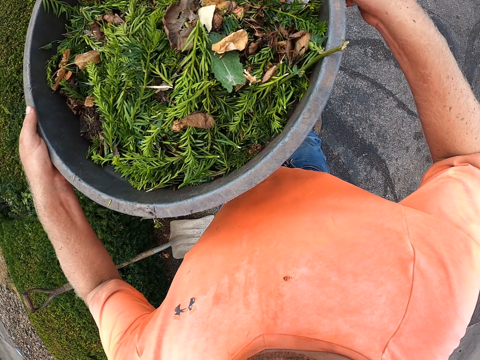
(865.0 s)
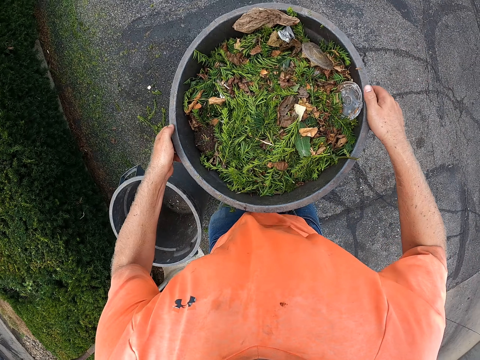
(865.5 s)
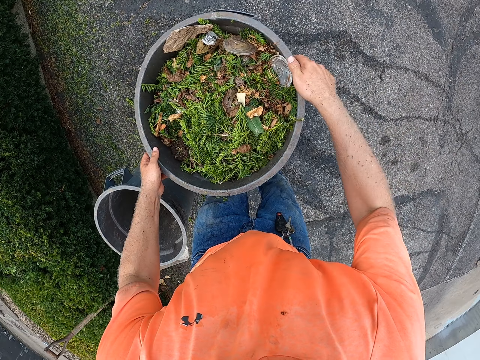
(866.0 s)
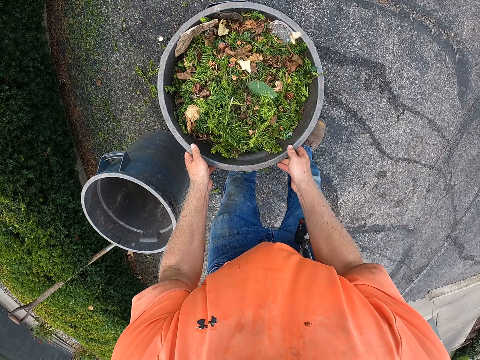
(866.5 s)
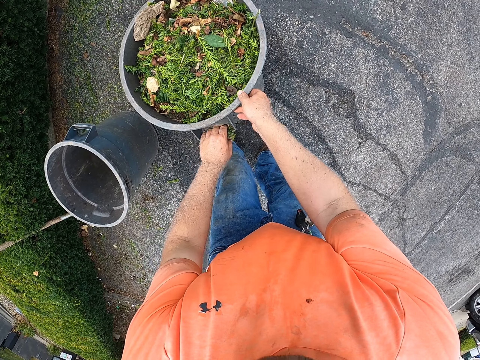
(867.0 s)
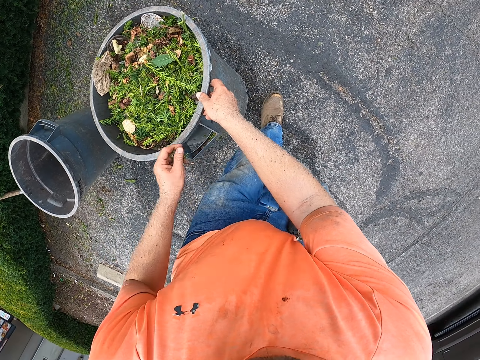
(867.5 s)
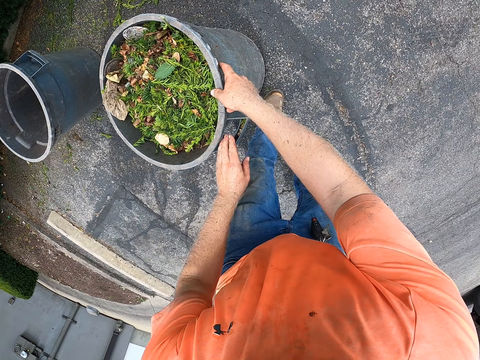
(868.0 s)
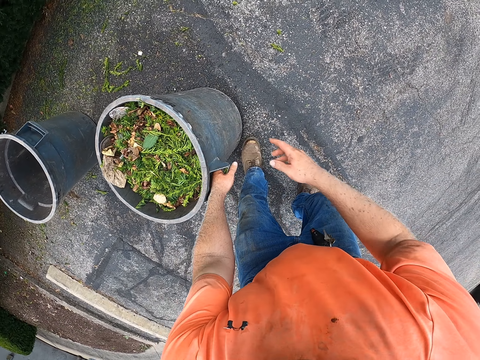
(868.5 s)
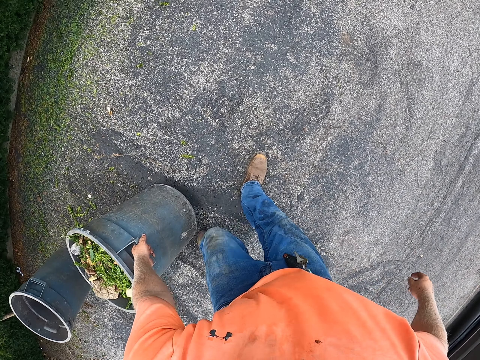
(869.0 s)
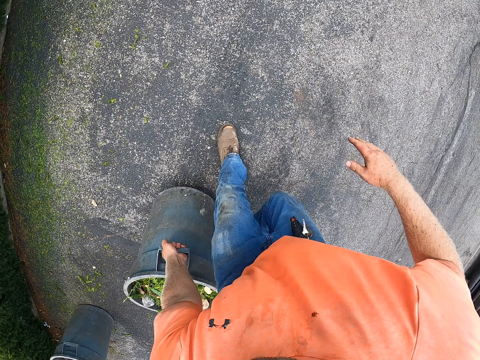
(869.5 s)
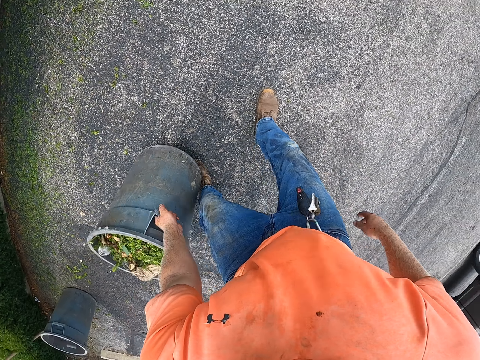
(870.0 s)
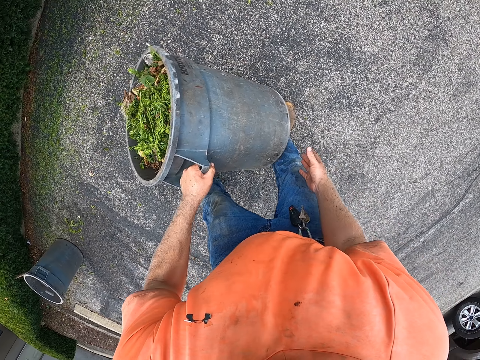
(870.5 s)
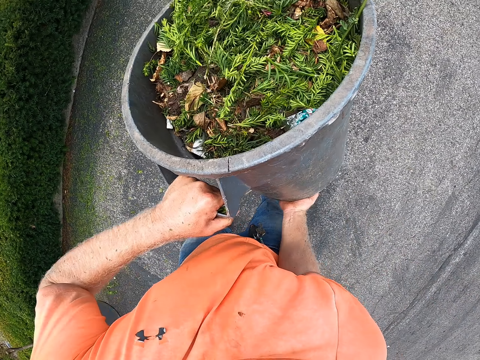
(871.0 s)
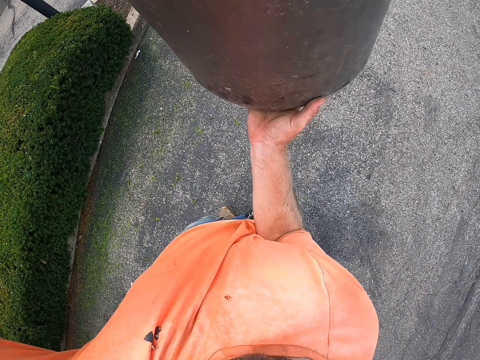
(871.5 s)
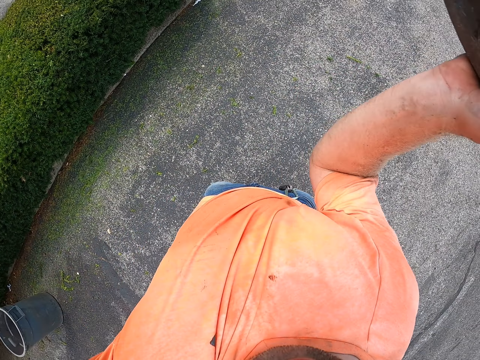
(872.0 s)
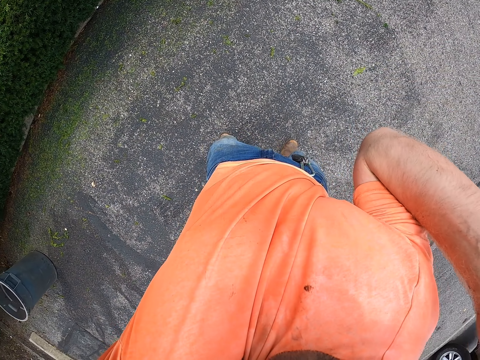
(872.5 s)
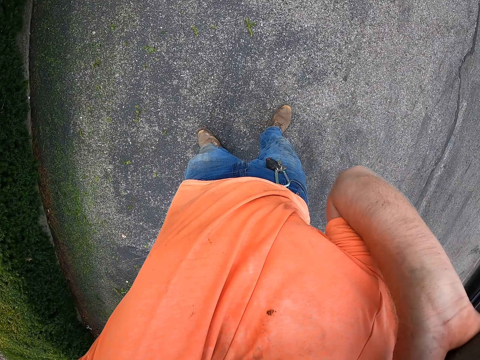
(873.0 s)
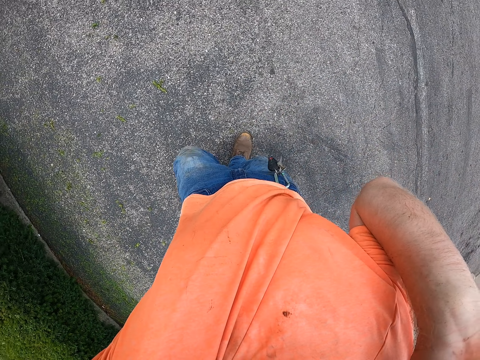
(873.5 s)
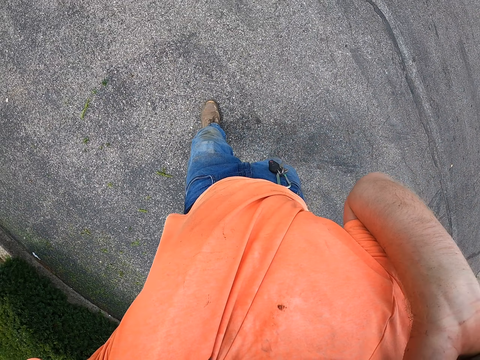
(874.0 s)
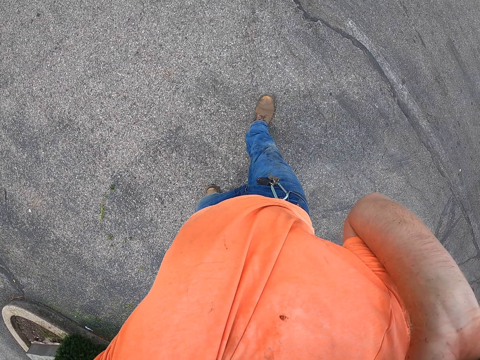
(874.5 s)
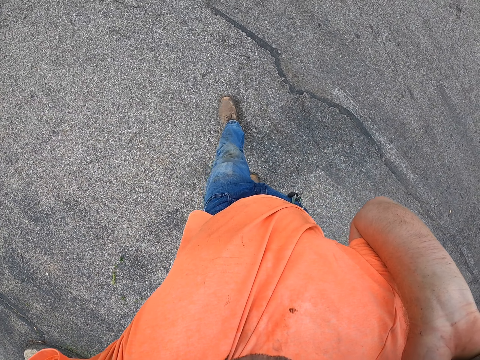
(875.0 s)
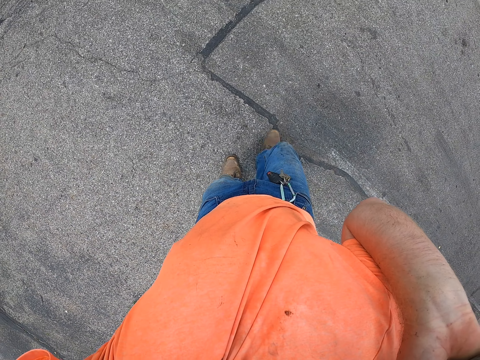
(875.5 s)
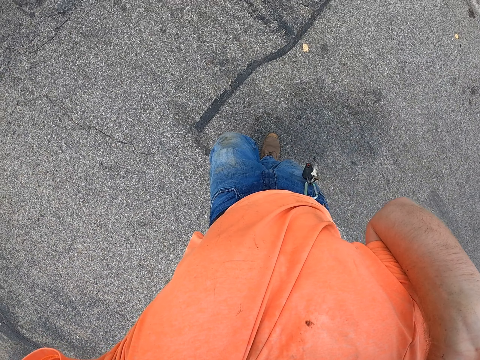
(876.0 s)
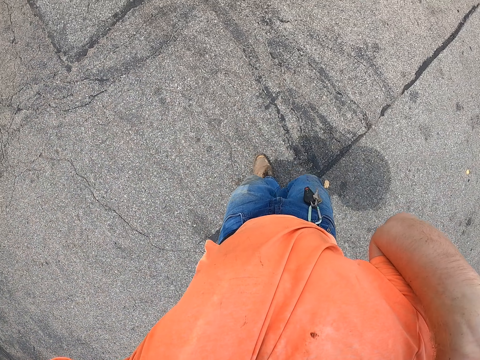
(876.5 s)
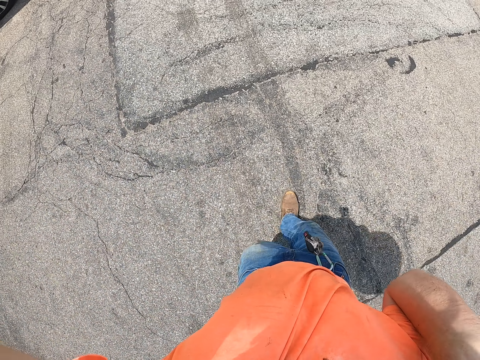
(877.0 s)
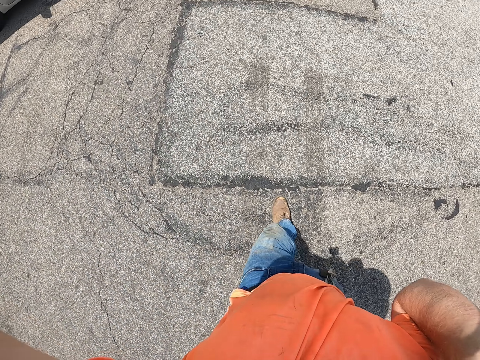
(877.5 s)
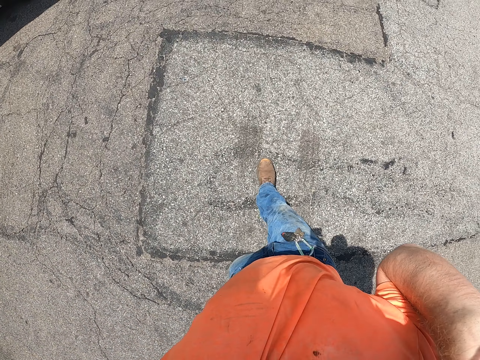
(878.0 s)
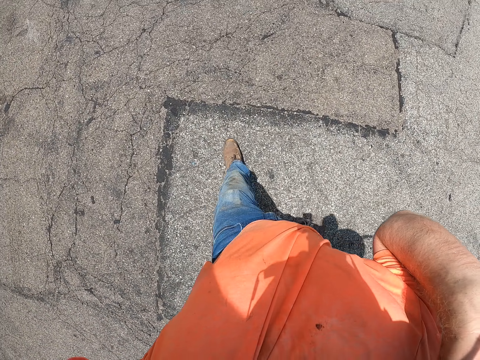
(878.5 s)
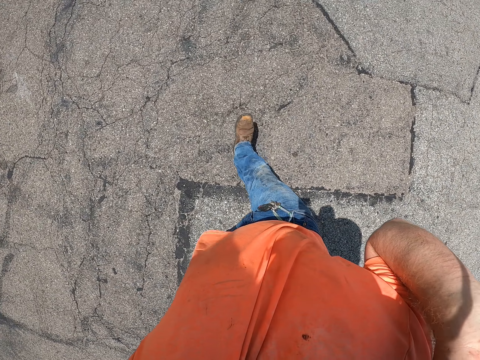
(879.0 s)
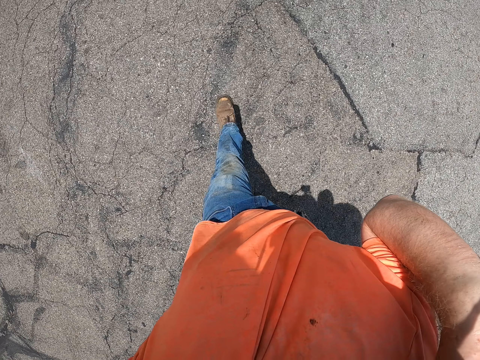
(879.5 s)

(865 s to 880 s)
The camera wearer places the trashcan or dustbin on the ground with both hands. He moves the dustbin with his right hand. He holds the dustbin with his left hand. He drags the trashcan on the ground with his left hand. He lifts the trashcan from the ground with his left hand. He carries the trashcan with both hands. He walks.

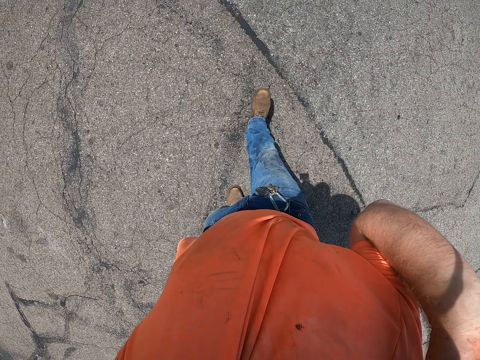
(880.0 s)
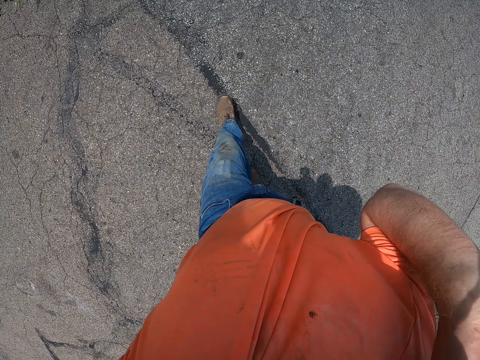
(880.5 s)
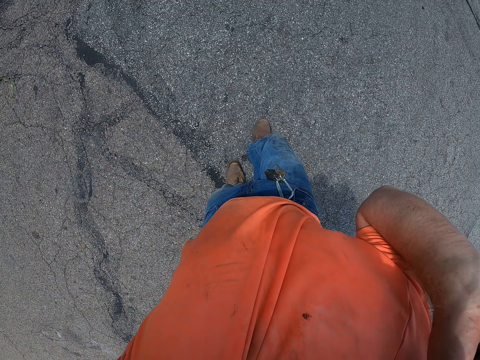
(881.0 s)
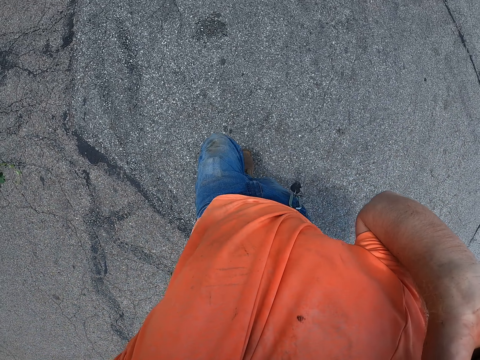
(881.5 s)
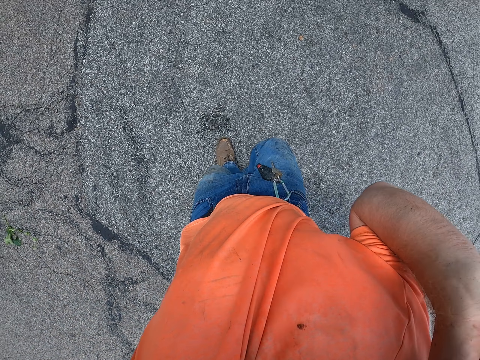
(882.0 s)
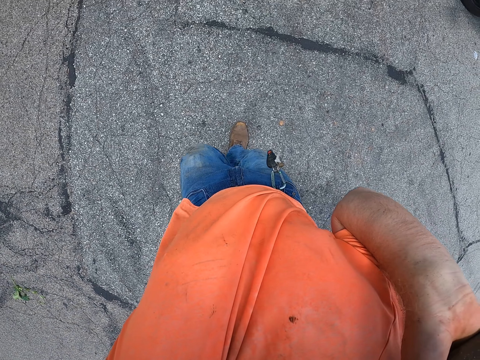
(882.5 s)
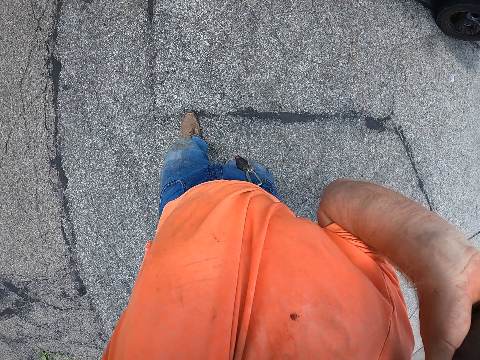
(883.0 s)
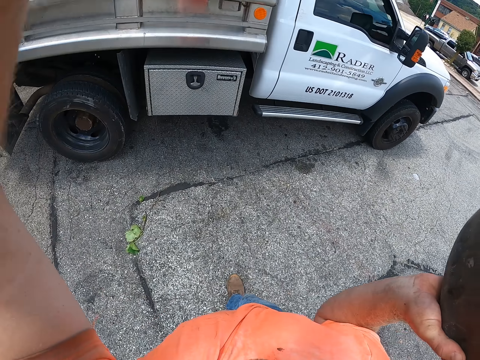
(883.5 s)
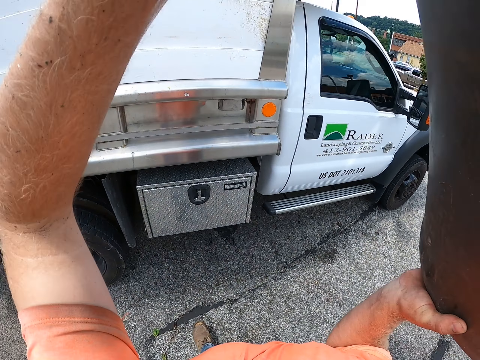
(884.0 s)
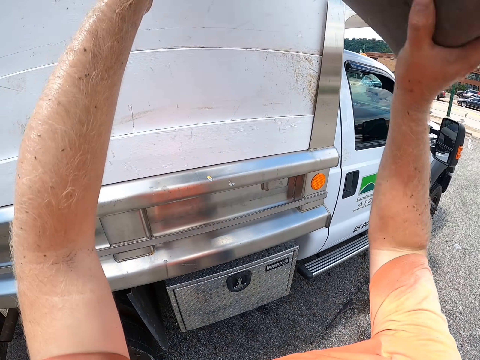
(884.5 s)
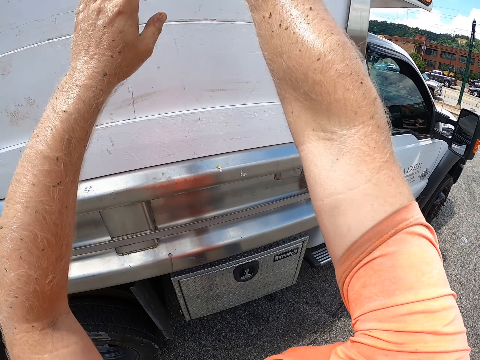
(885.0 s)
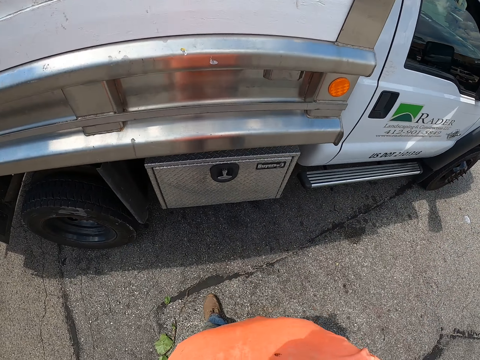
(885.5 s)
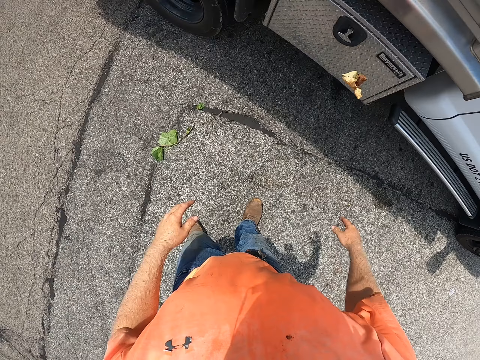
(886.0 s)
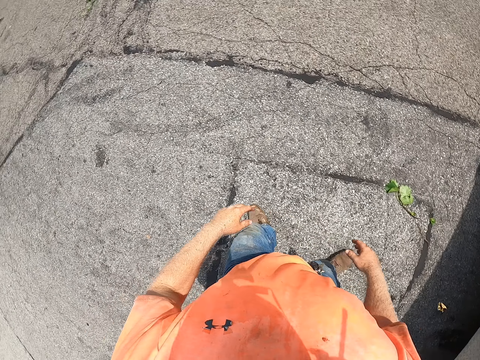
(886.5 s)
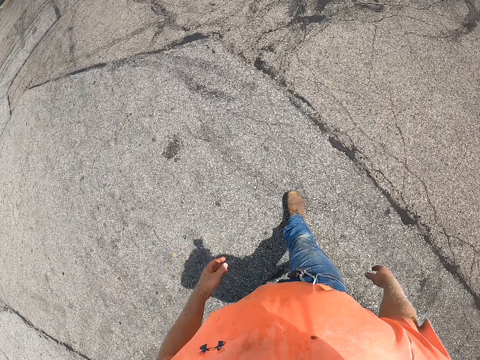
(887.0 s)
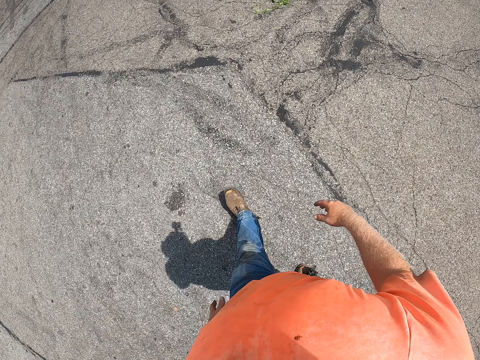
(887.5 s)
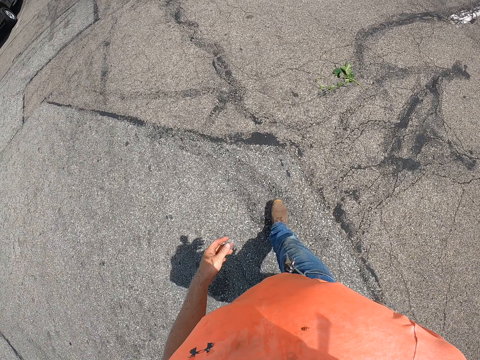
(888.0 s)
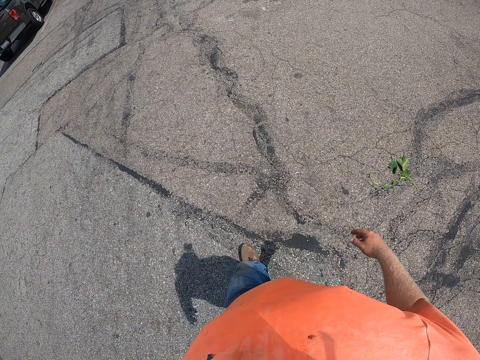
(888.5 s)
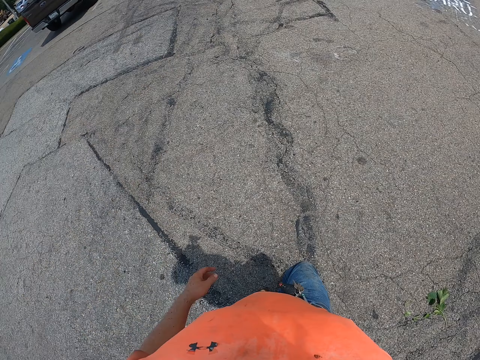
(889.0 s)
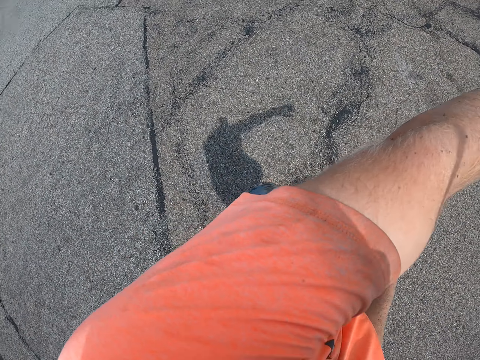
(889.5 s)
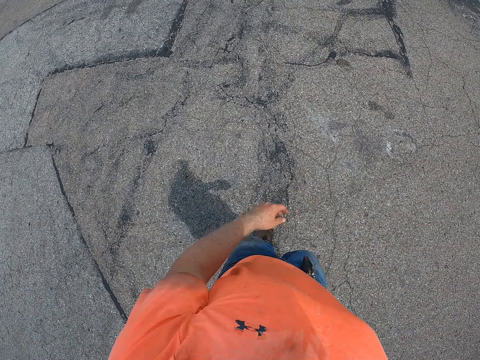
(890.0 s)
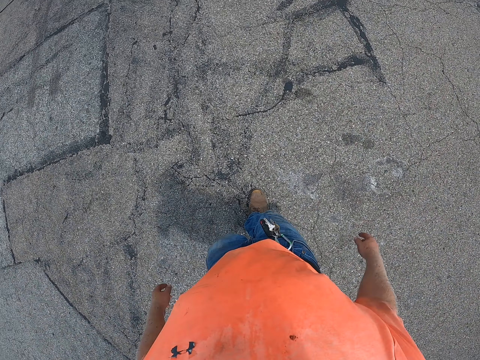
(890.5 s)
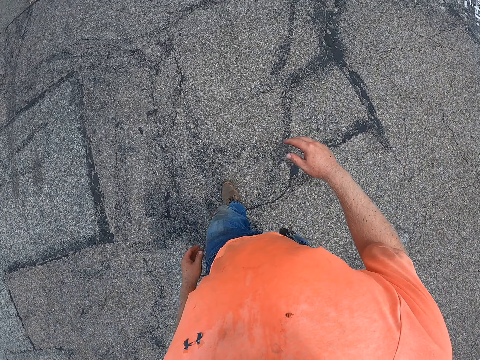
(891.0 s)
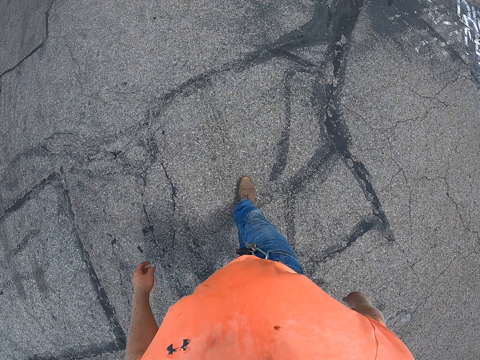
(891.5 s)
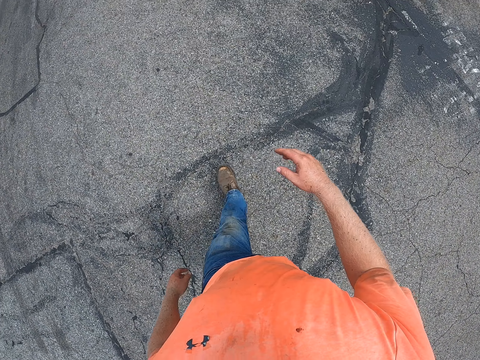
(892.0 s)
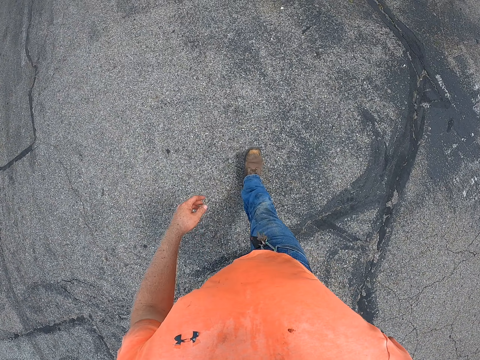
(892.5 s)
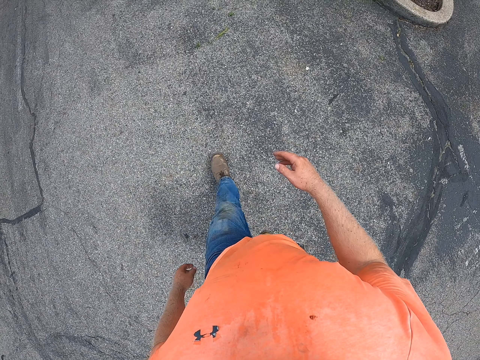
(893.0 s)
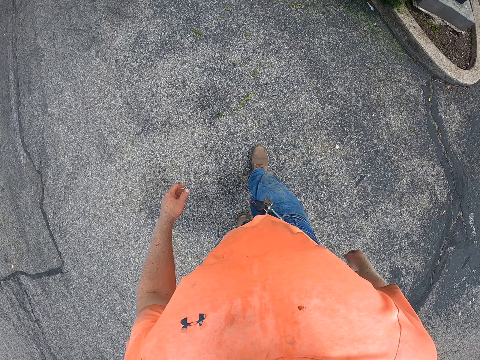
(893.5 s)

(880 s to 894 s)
The camera wearer throws the trashcan into a truck with both hands. They walk.
